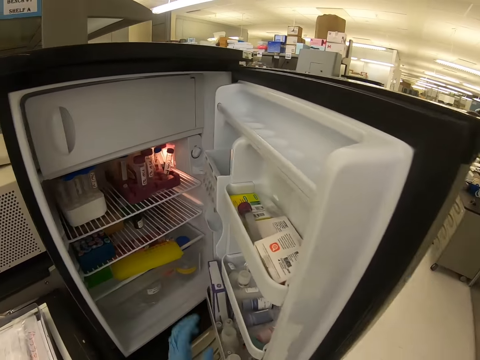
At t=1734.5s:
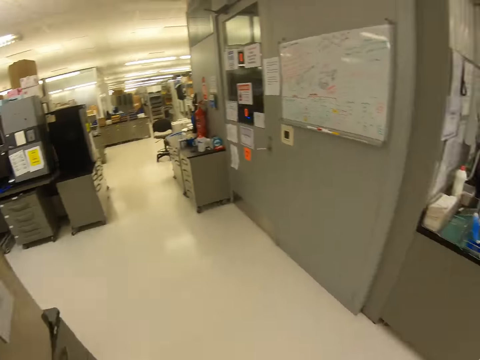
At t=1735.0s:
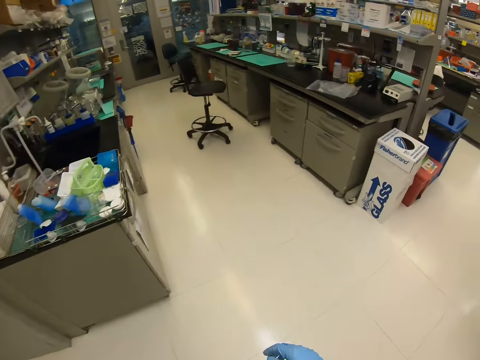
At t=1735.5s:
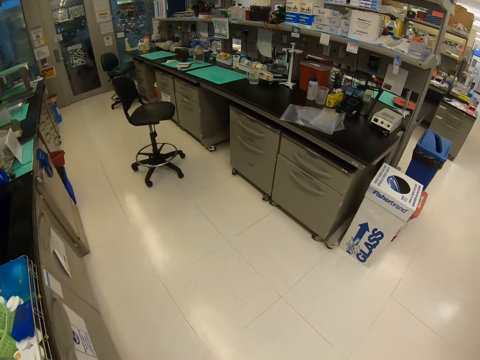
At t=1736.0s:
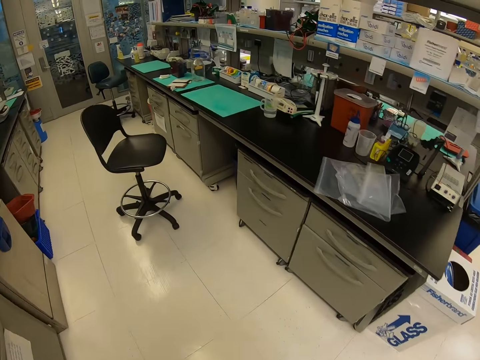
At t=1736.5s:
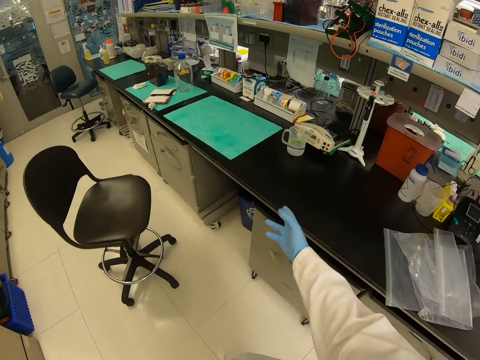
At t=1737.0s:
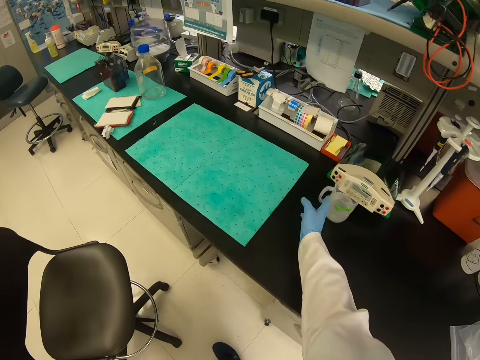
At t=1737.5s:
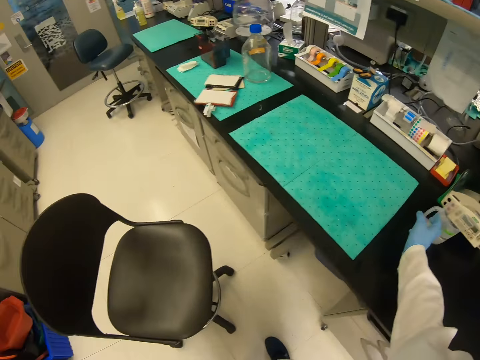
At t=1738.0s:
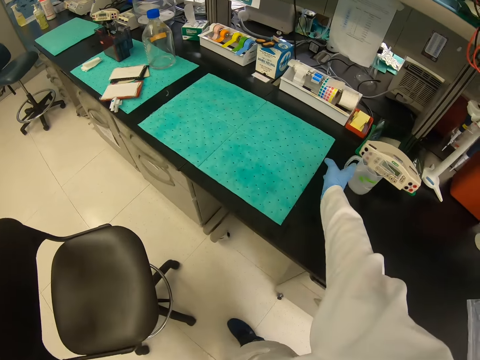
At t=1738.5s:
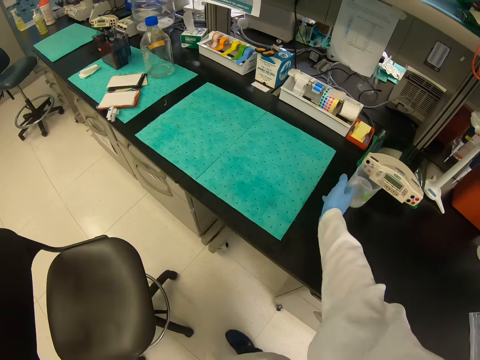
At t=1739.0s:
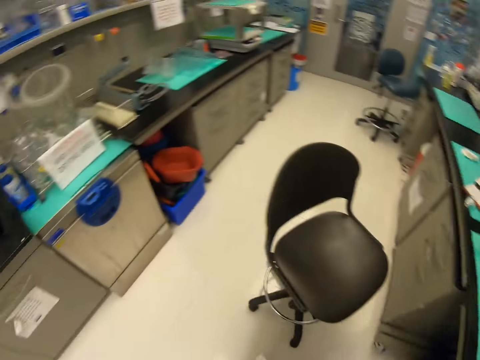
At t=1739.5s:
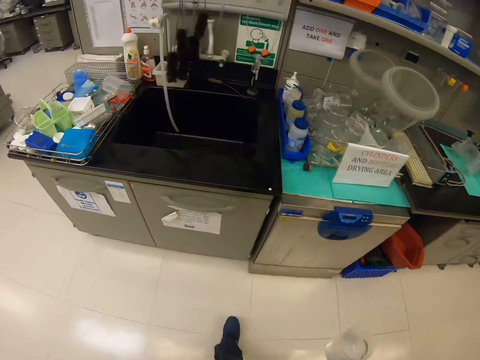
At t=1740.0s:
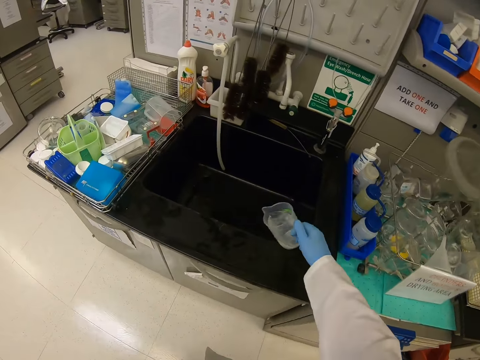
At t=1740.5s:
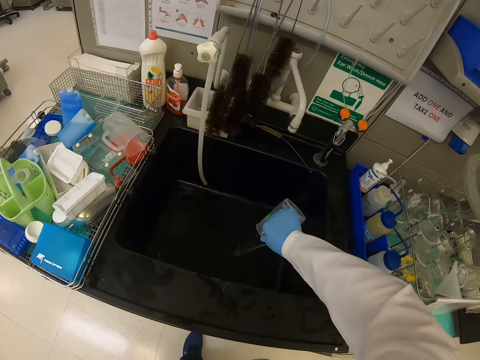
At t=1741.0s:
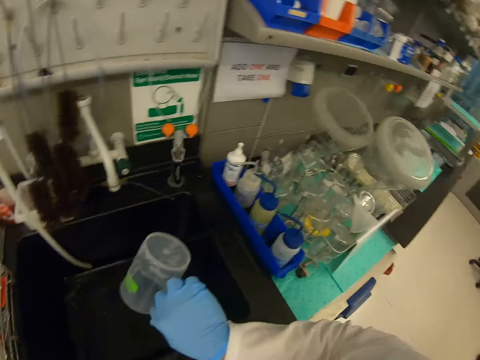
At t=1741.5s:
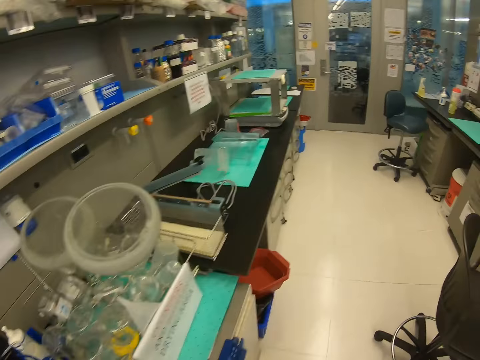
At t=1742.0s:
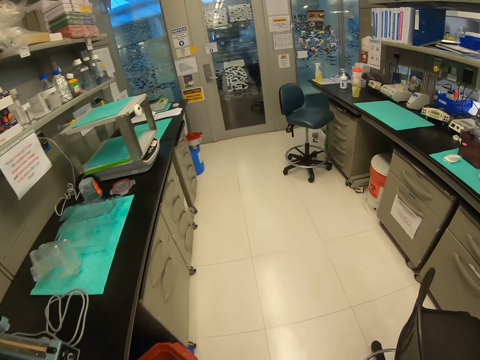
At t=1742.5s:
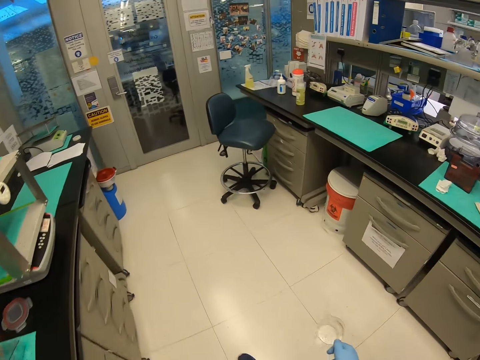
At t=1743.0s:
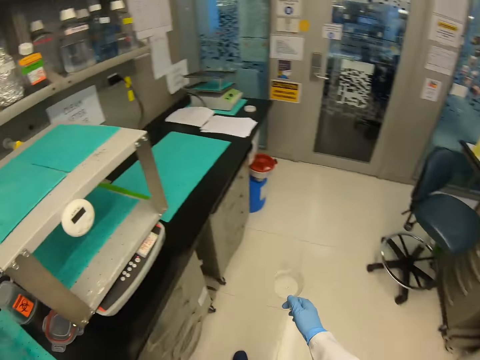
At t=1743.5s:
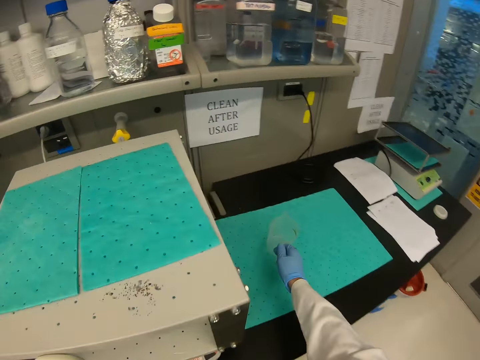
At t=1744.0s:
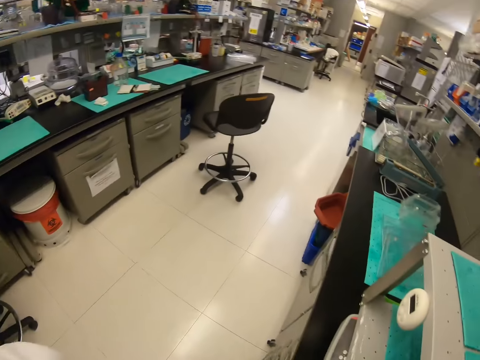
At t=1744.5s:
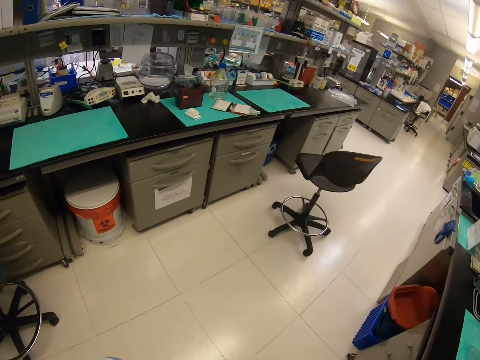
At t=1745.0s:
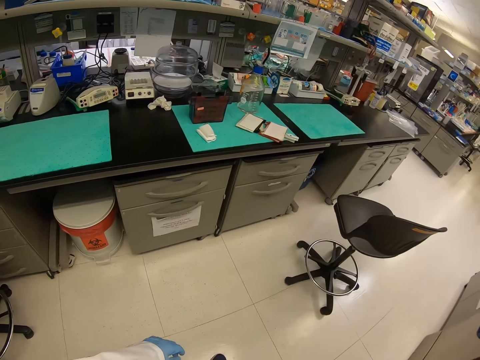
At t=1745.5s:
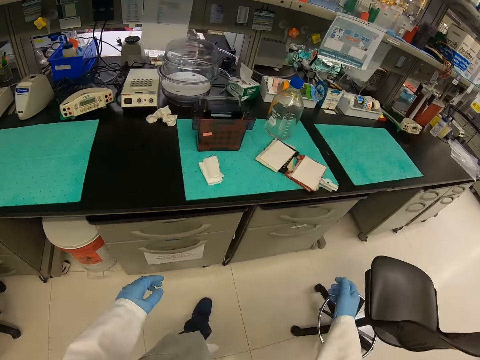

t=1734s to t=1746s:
The camera wearer closes the fridge. They pick a jug from the counter. They pour water in the sink. They put the jug on the counter.

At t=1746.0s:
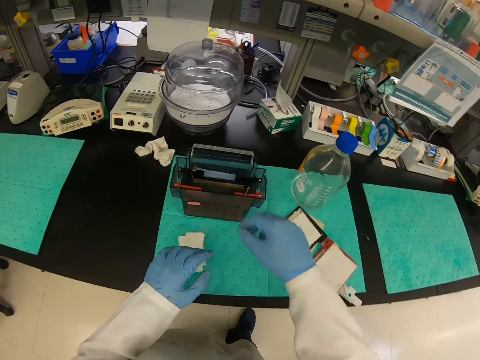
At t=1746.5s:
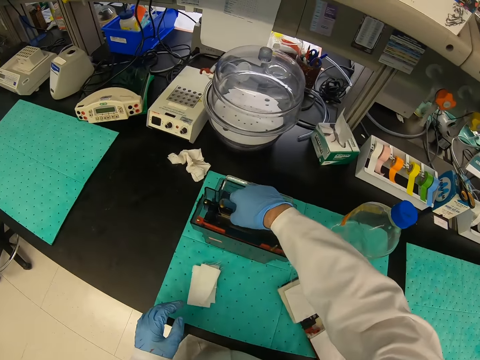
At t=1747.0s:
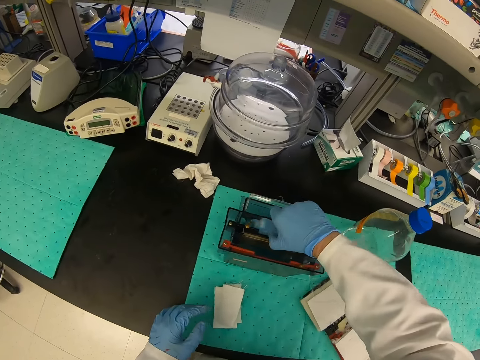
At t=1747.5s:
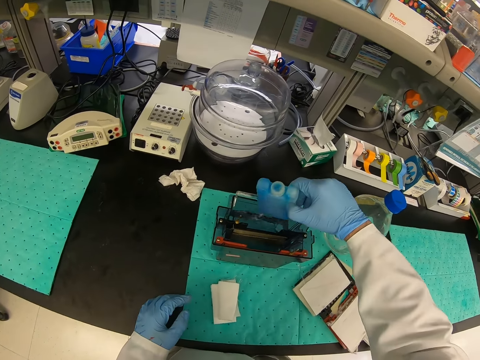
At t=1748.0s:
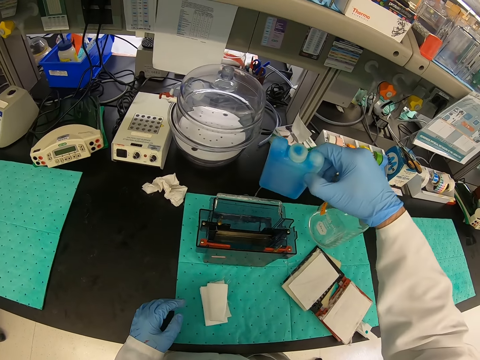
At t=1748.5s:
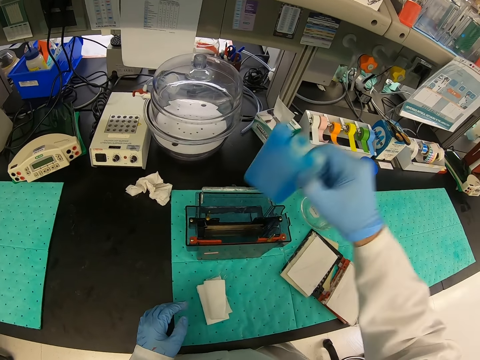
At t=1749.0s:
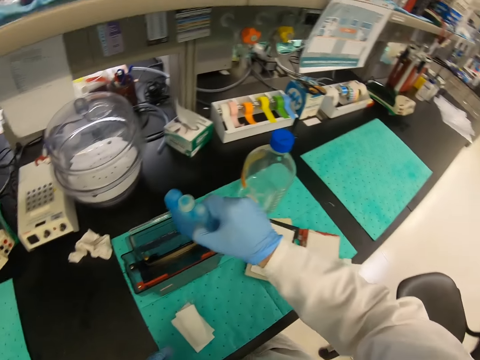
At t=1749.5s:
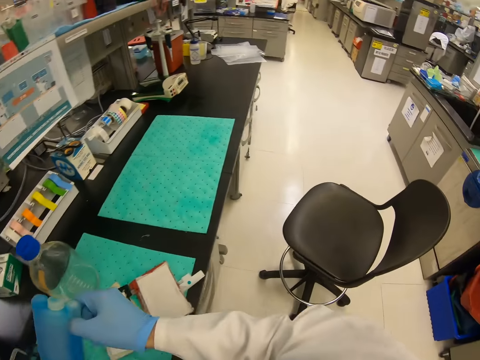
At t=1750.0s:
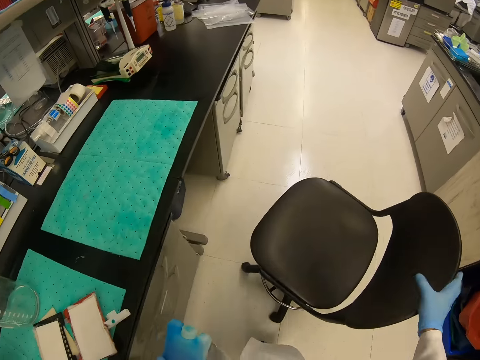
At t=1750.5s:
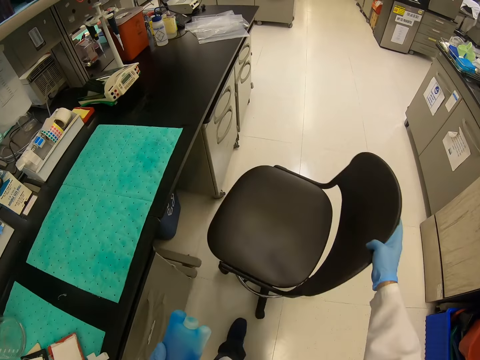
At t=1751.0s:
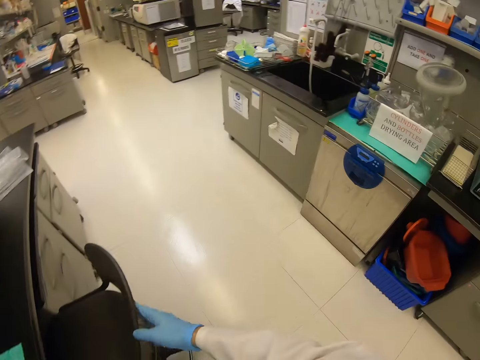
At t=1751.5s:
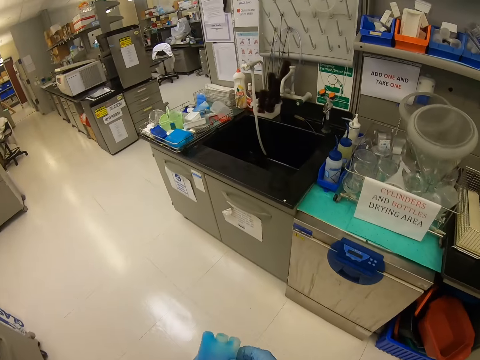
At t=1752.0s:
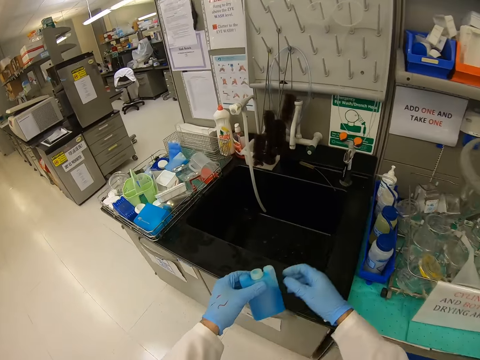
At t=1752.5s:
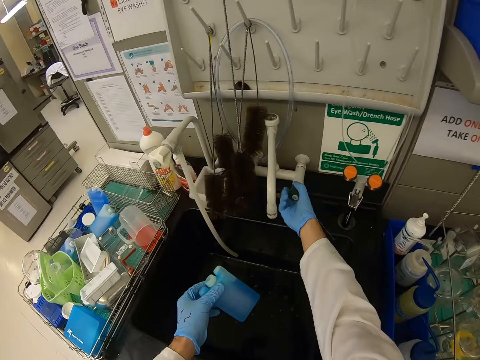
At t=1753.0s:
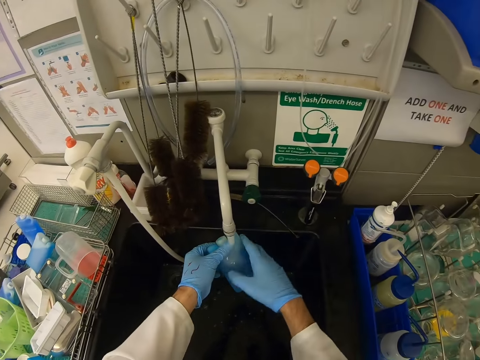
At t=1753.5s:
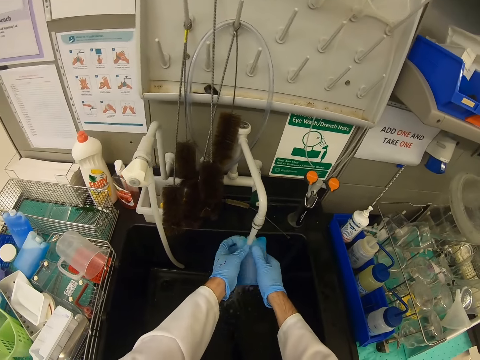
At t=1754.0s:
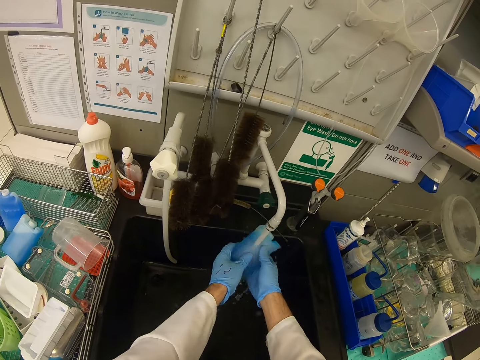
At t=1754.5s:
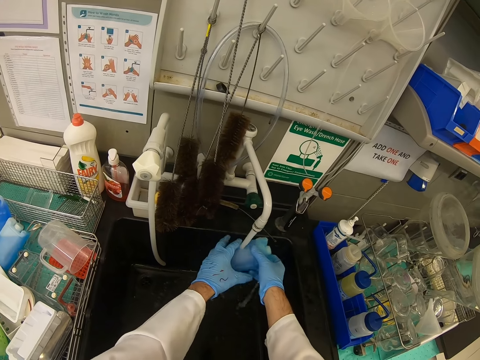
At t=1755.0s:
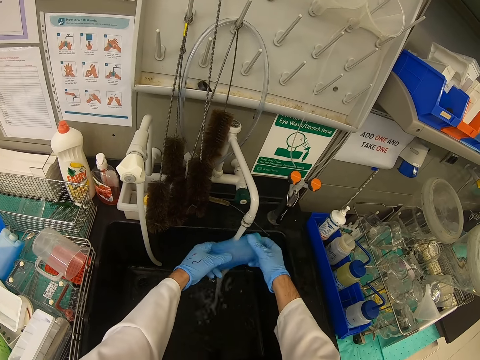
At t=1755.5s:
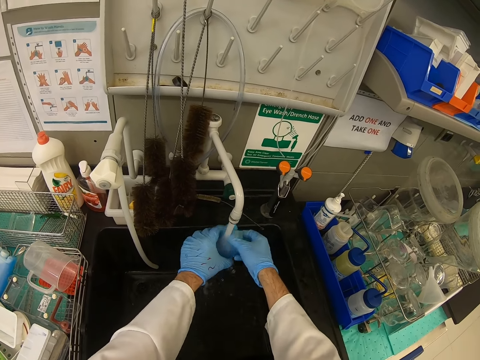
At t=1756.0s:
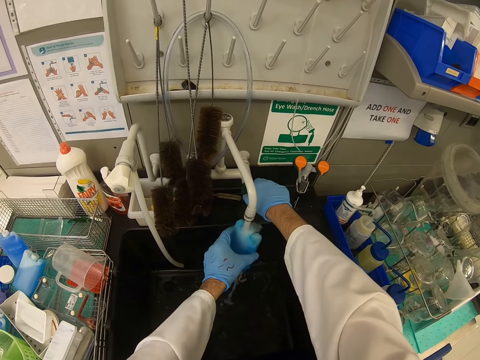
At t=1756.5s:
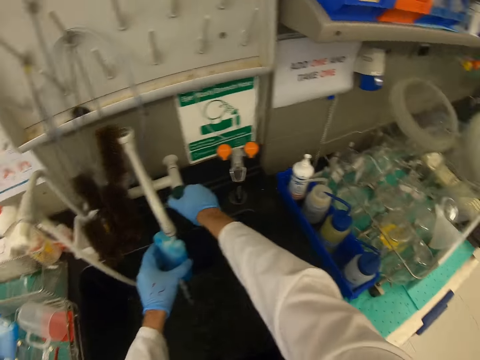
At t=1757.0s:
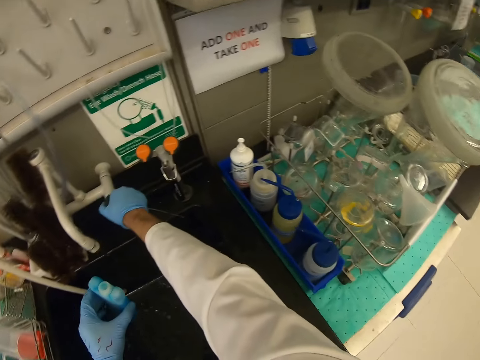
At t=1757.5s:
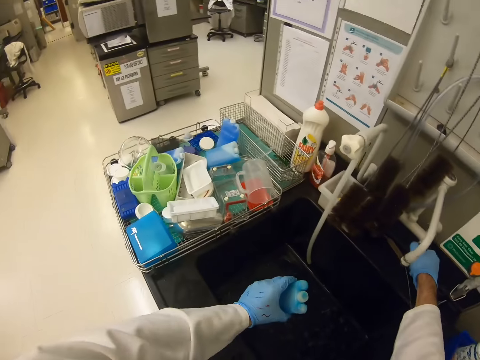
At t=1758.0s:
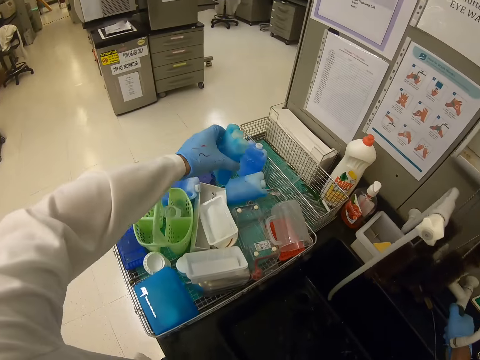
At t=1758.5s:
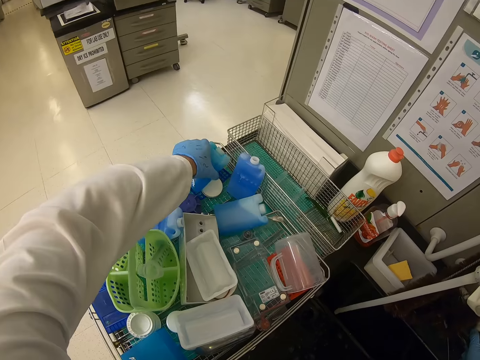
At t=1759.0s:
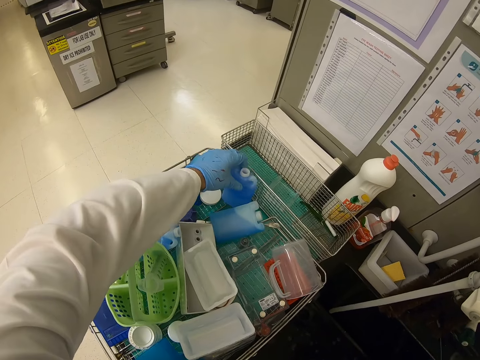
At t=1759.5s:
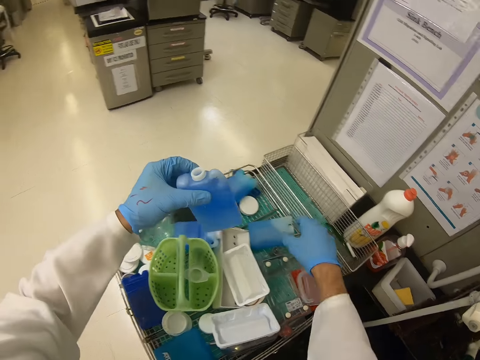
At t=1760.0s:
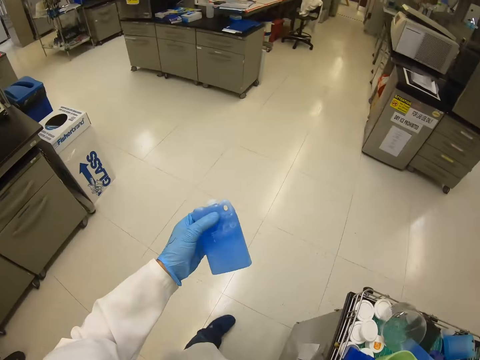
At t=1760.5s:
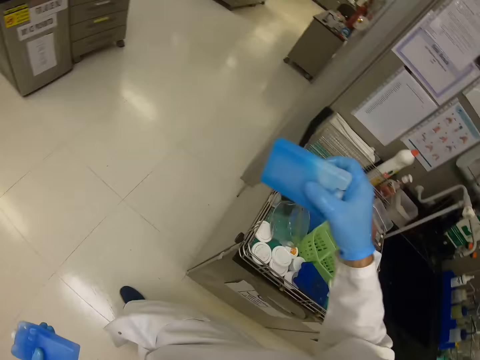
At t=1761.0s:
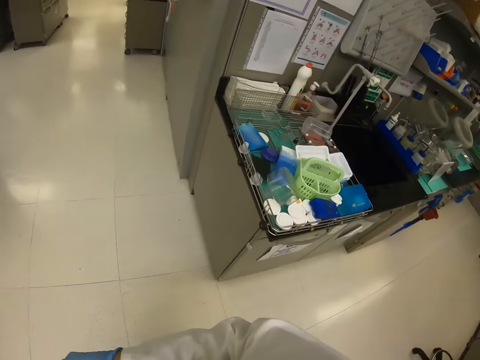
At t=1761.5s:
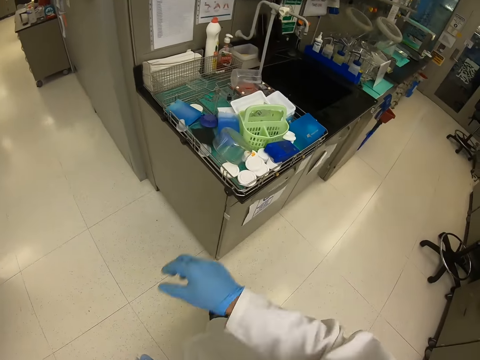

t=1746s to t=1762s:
The camera wearer picks something from the table with his right hand. He pushes the chair with his right hand. He opens the tap with his right hand. He washes an apparatus in the sink. He closes the tap with his right hand. He puts something on the rack.
